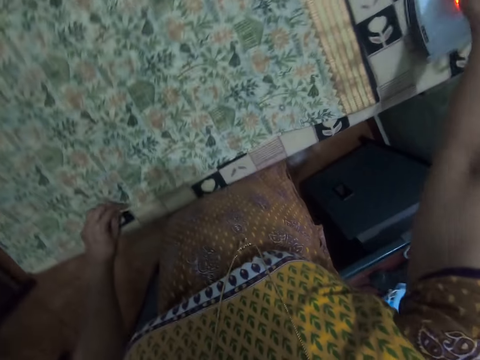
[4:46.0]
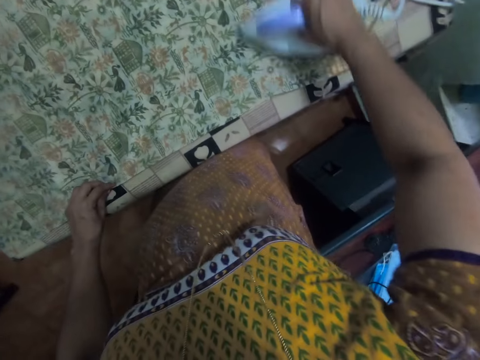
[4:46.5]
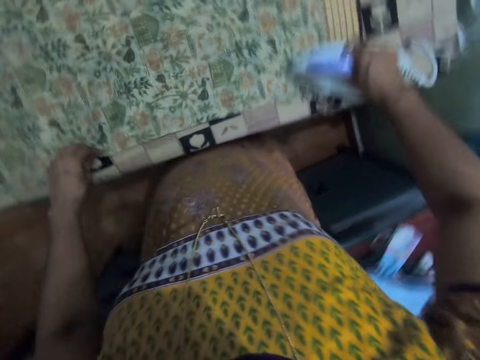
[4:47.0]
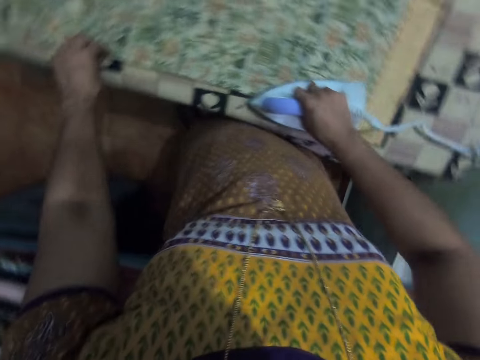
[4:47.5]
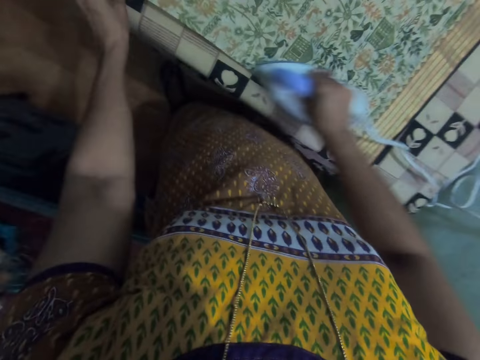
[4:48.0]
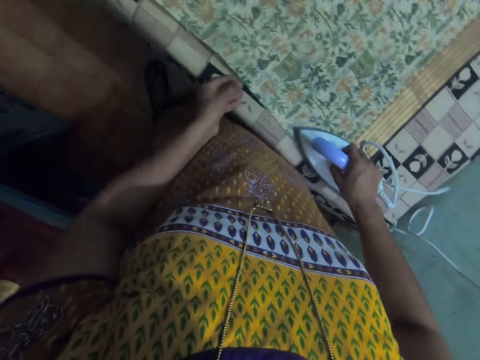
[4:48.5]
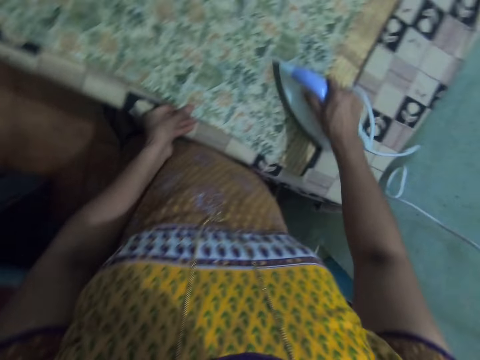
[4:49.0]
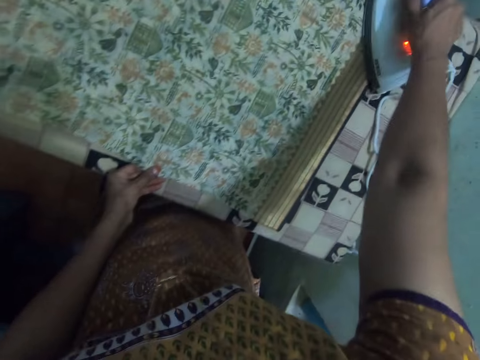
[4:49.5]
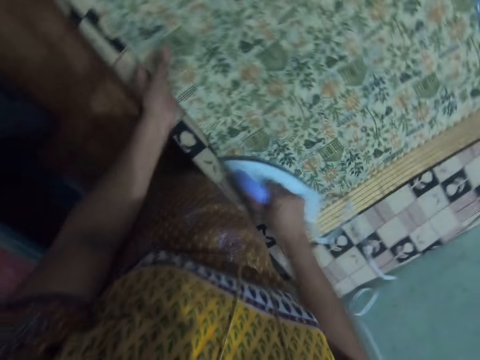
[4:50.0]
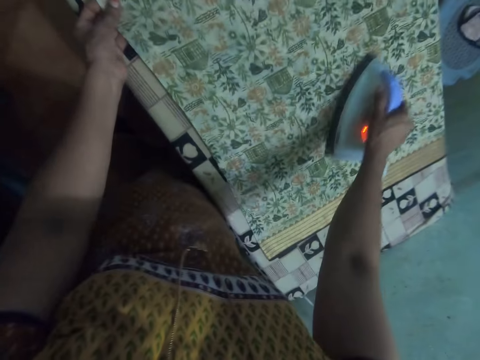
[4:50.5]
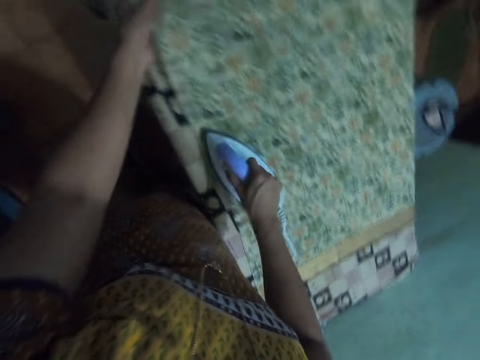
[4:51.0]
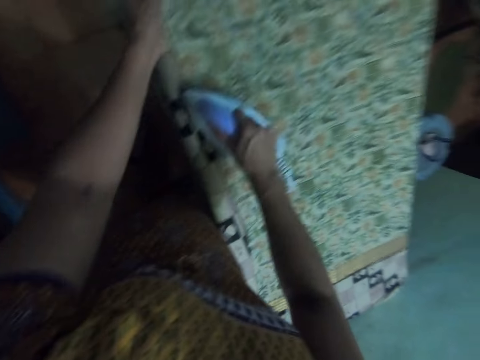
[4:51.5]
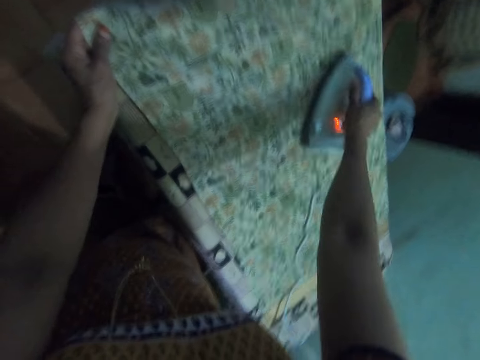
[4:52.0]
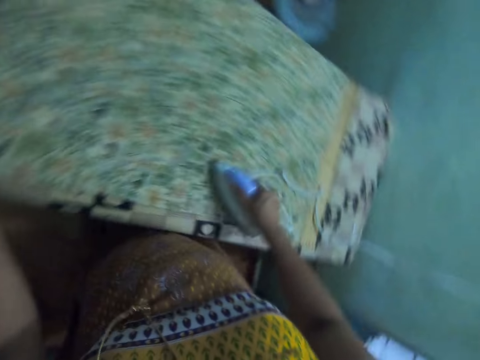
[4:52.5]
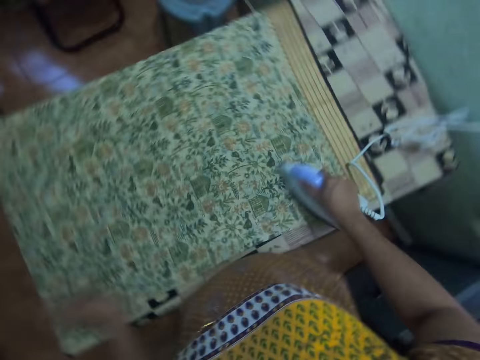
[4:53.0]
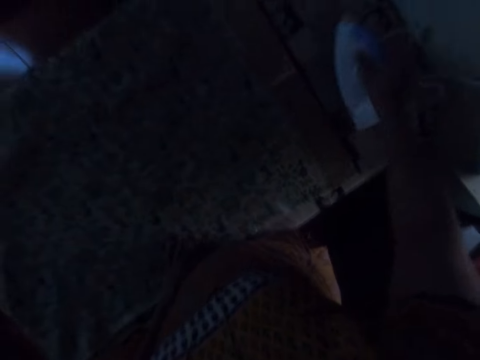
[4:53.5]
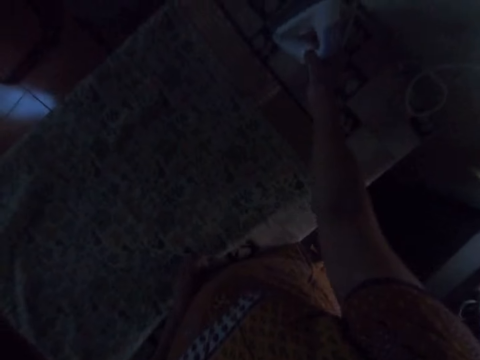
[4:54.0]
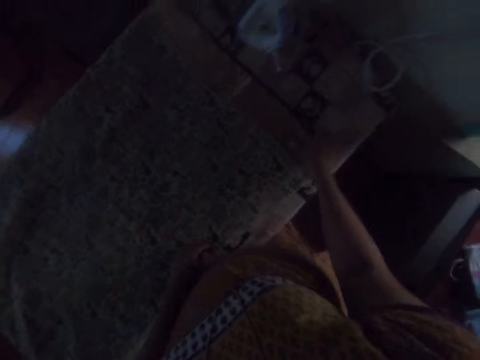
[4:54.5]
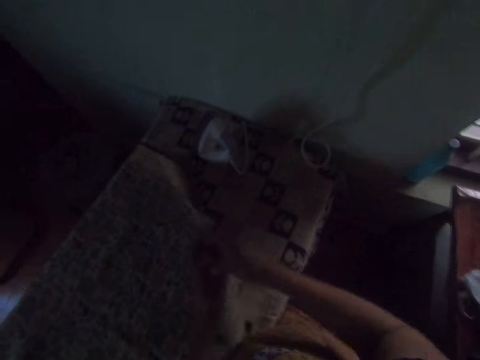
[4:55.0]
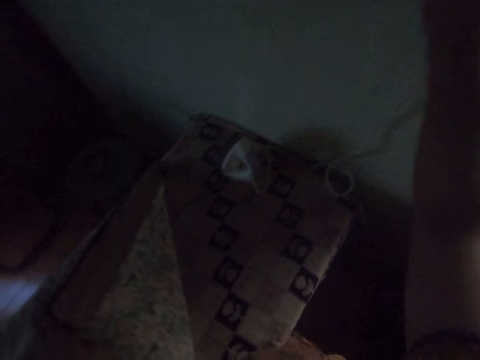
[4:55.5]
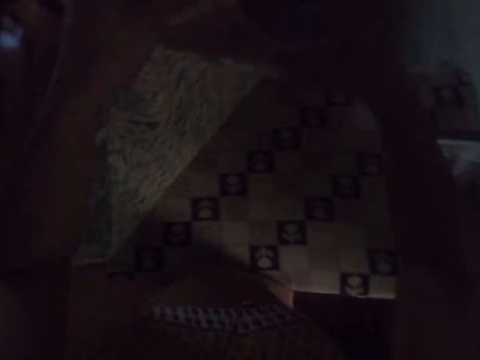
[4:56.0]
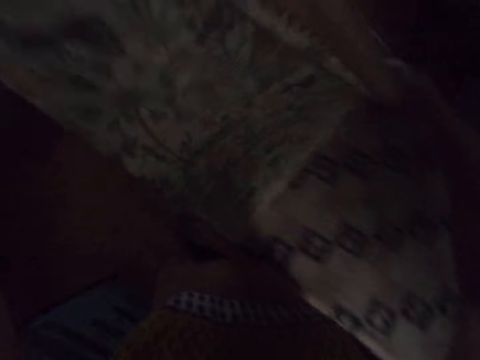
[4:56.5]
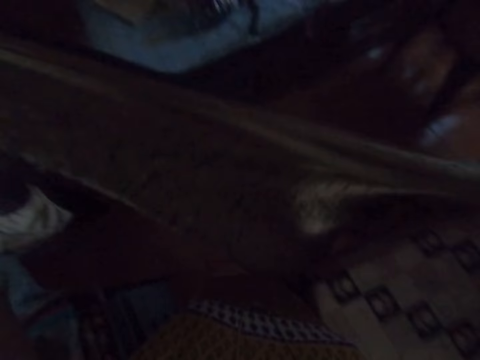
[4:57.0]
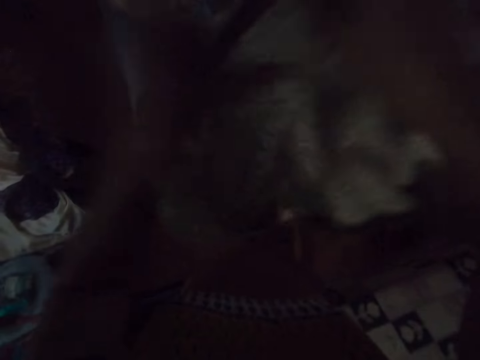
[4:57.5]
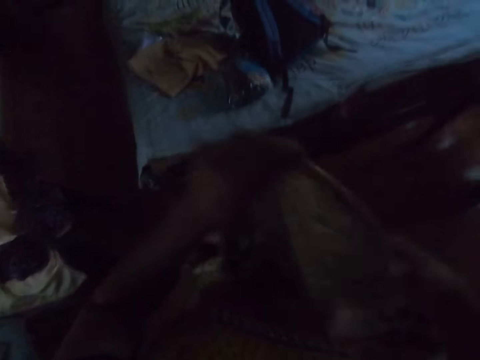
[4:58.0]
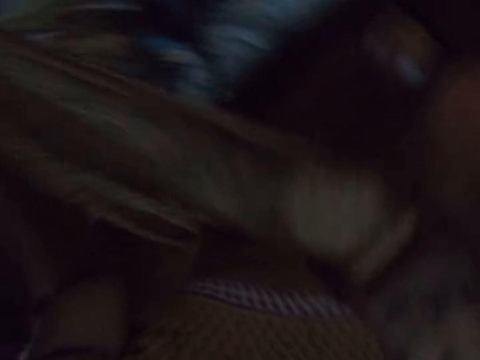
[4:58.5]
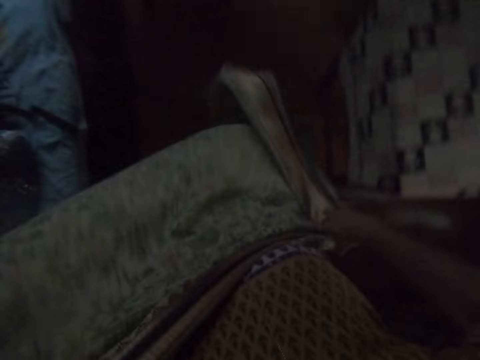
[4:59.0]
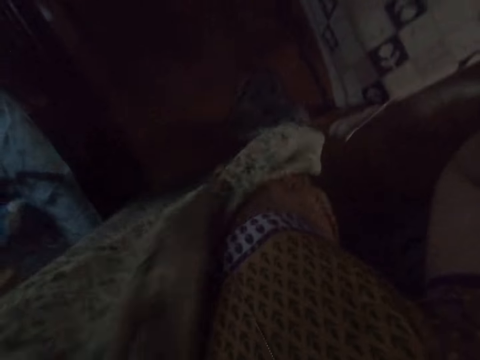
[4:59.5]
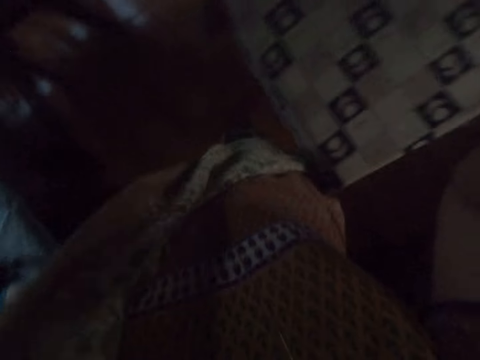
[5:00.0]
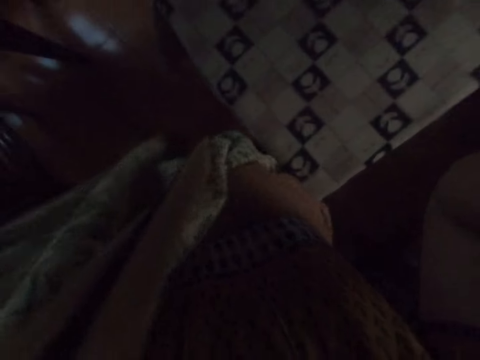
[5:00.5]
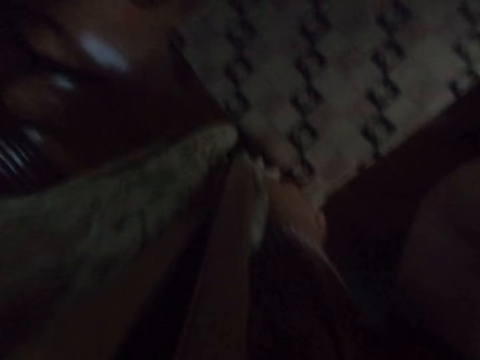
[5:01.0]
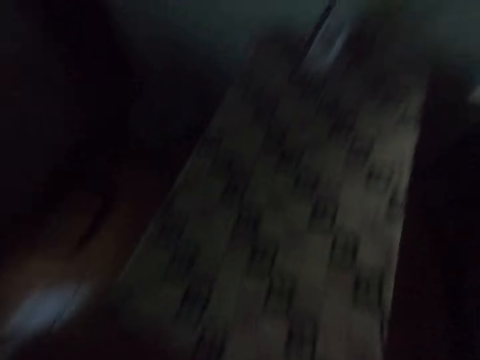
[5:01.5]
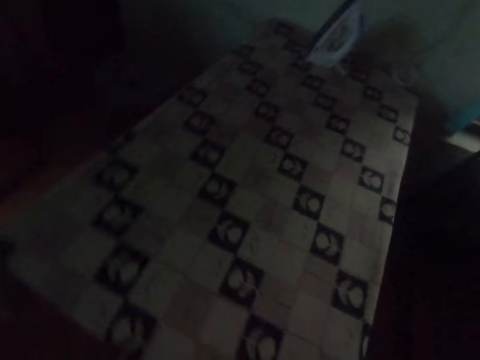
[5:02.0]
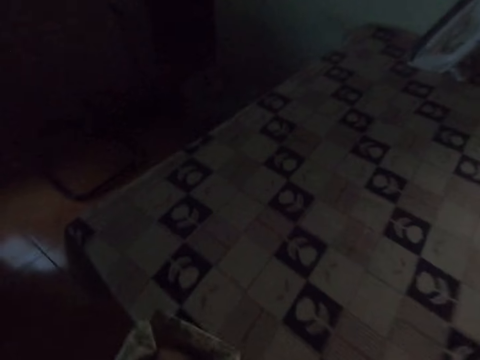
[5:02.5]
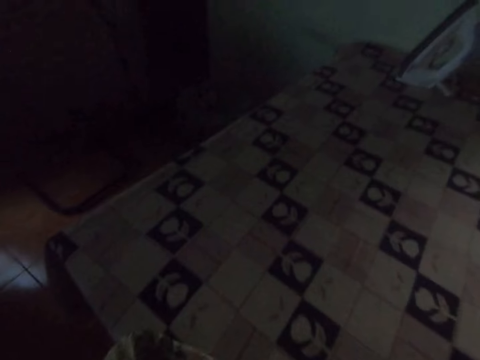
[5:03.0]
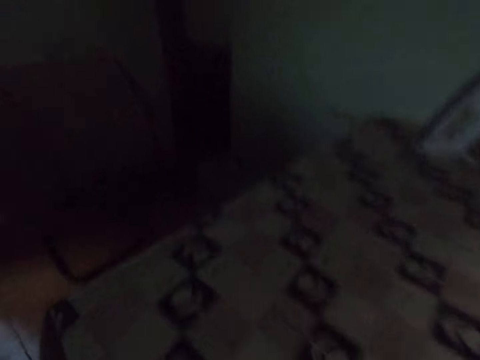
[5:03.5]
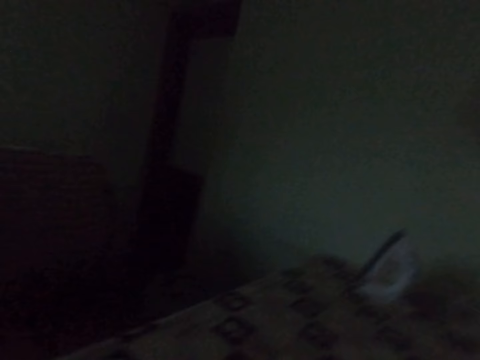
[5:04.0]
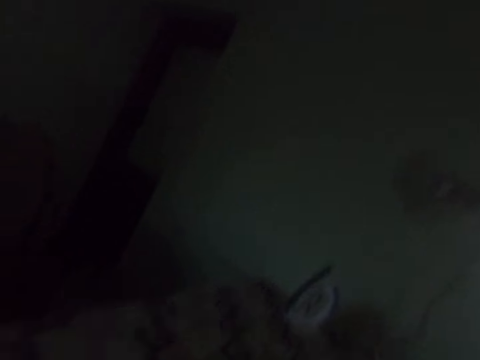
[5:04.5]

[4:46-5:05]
The camera wearer takes the iron box or electric iron. They iron the cloth with the electric iron. They put the electric iron aside. They take the cloth, press the switch and fold the cloth. They touch the camera.
